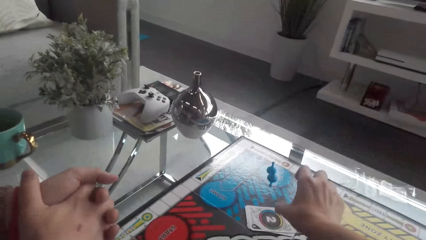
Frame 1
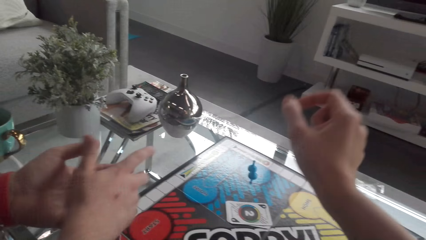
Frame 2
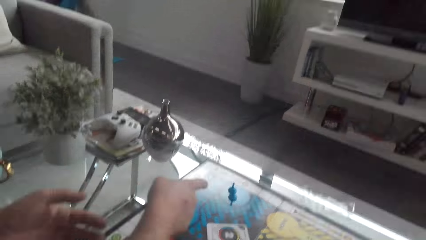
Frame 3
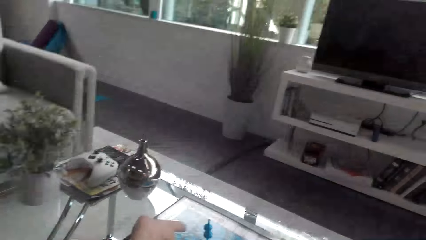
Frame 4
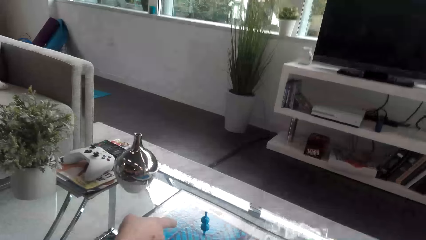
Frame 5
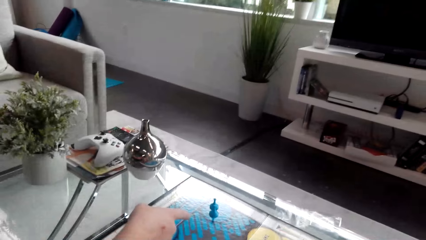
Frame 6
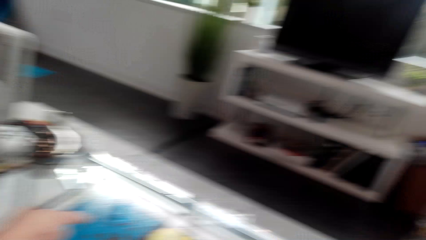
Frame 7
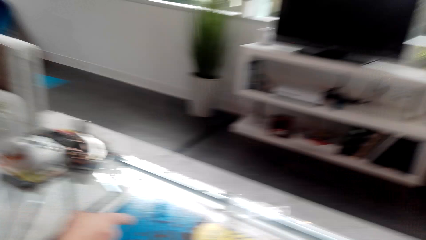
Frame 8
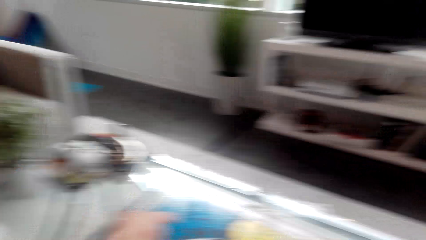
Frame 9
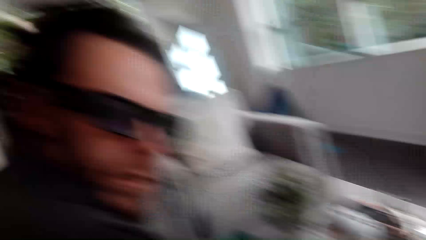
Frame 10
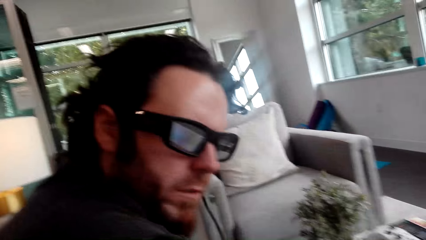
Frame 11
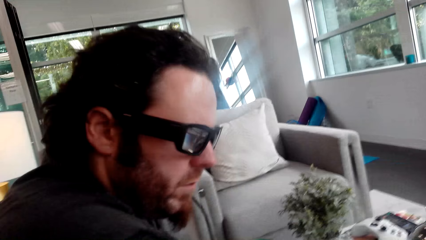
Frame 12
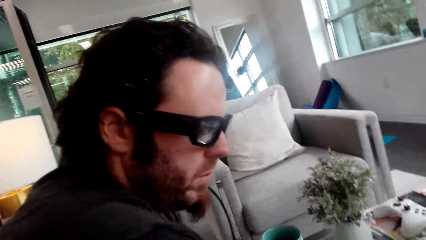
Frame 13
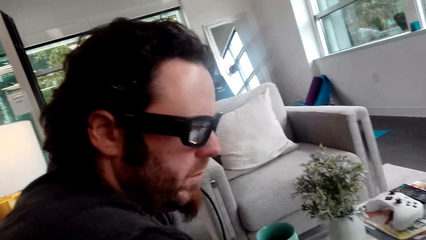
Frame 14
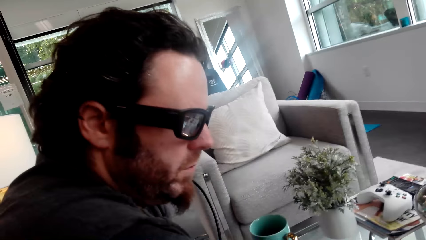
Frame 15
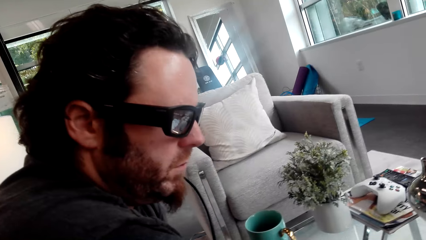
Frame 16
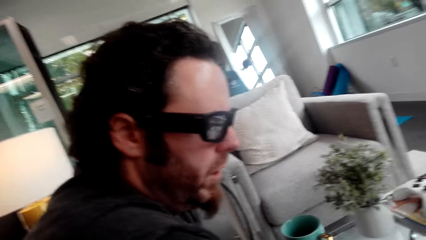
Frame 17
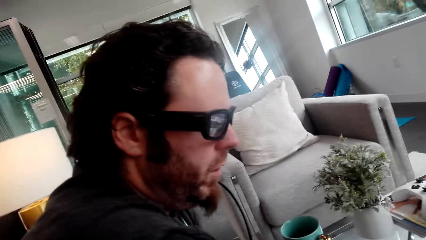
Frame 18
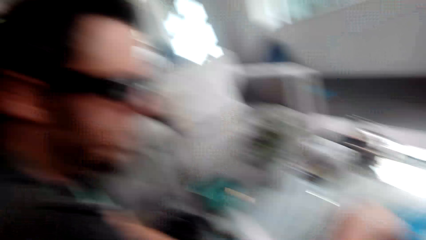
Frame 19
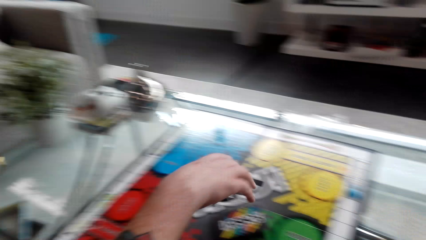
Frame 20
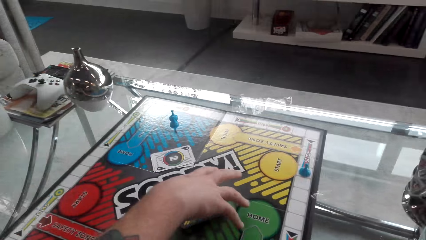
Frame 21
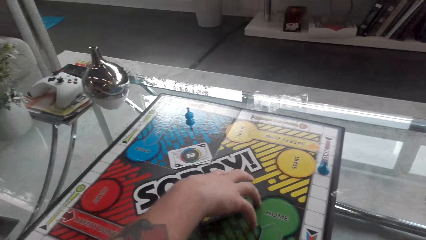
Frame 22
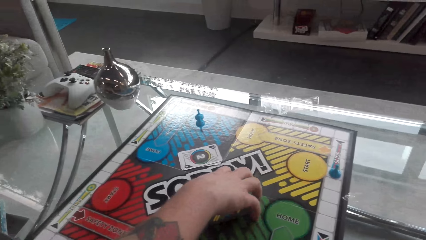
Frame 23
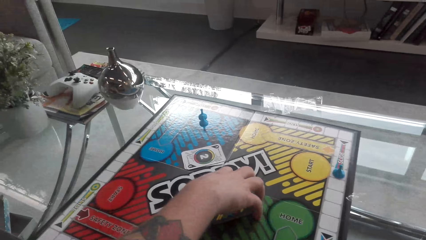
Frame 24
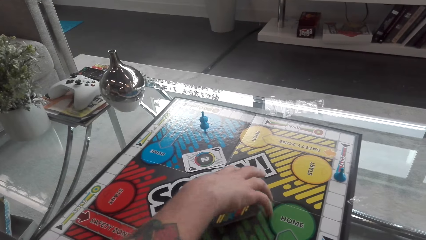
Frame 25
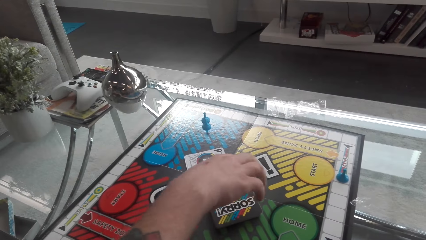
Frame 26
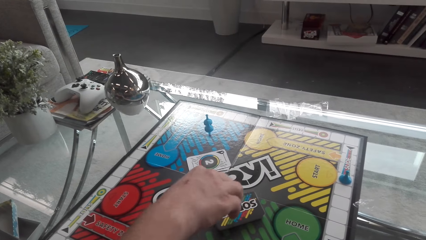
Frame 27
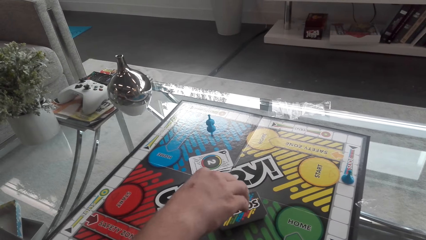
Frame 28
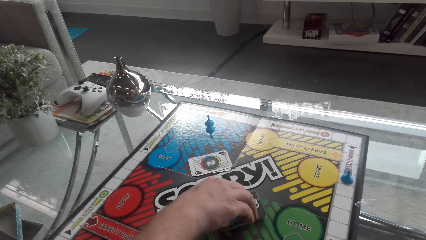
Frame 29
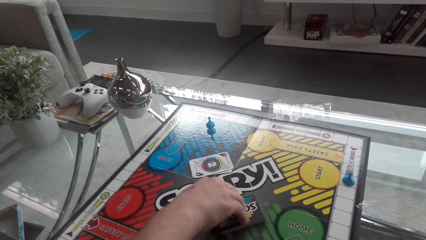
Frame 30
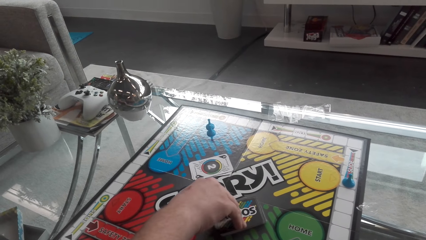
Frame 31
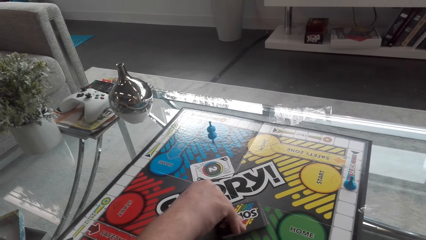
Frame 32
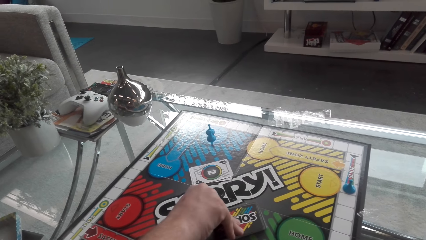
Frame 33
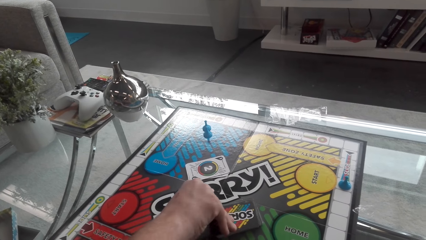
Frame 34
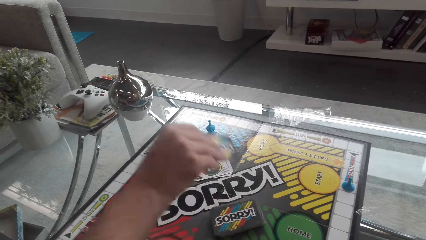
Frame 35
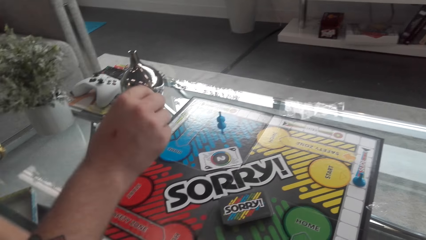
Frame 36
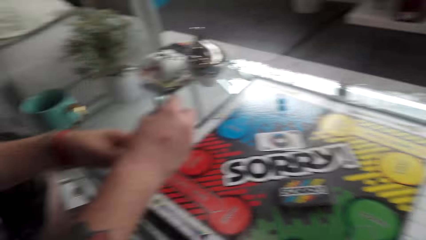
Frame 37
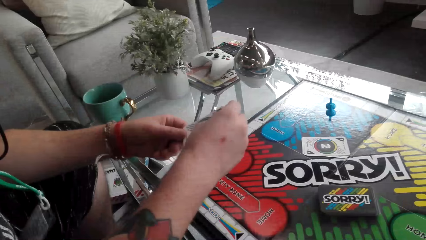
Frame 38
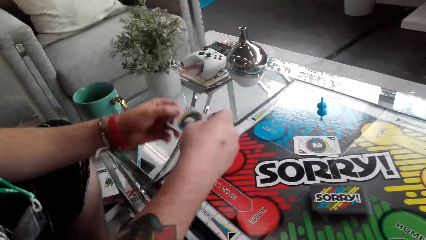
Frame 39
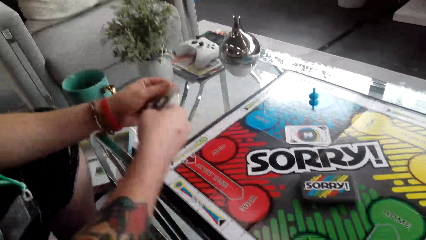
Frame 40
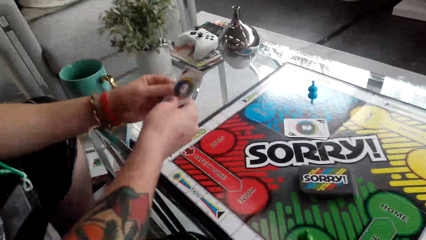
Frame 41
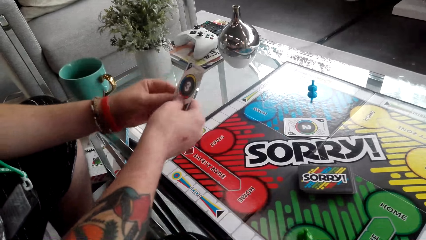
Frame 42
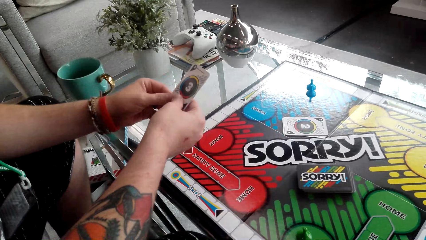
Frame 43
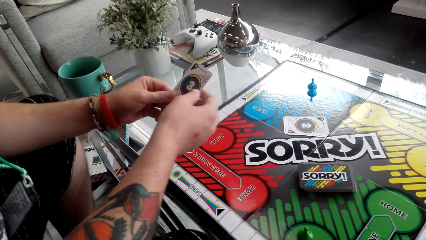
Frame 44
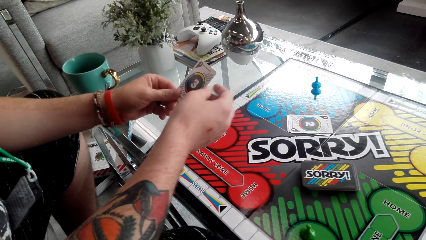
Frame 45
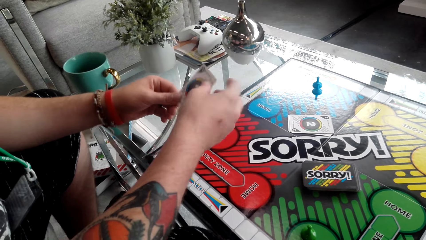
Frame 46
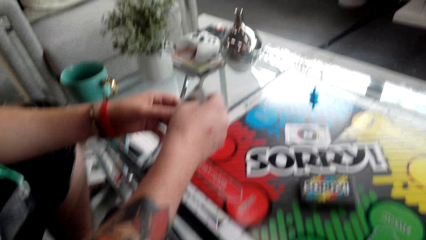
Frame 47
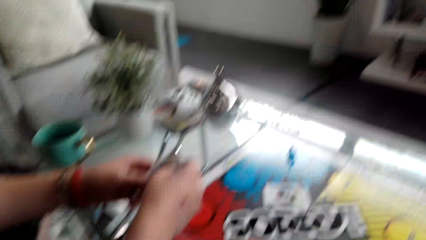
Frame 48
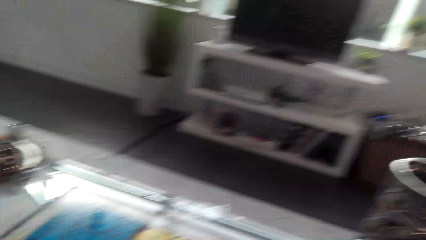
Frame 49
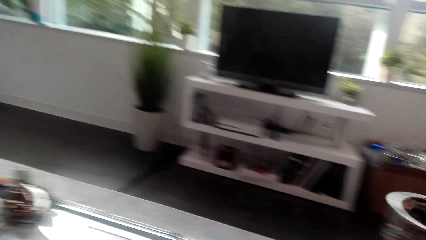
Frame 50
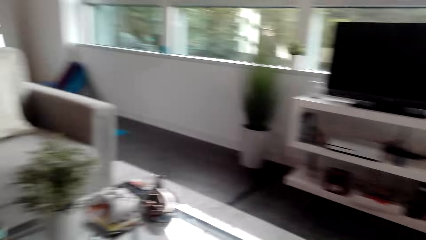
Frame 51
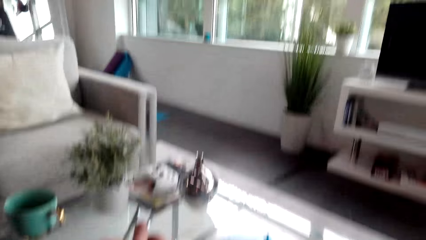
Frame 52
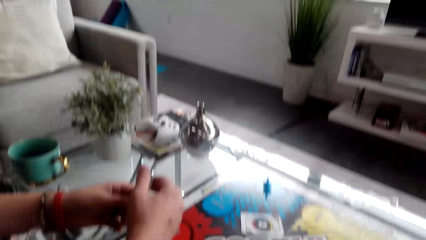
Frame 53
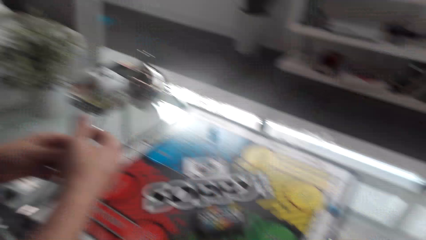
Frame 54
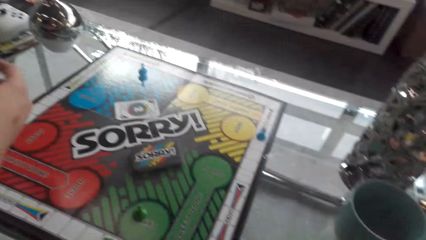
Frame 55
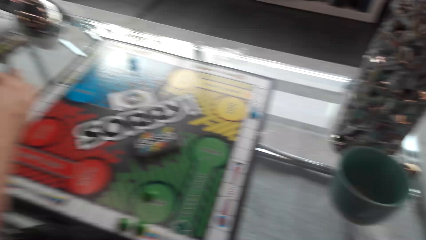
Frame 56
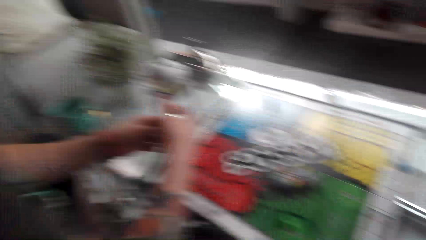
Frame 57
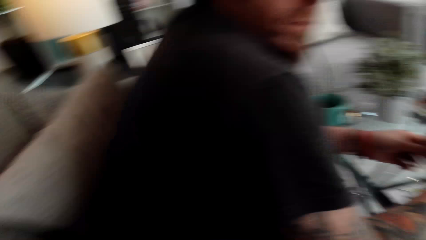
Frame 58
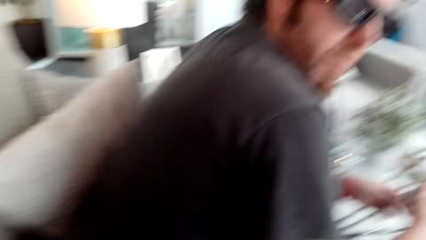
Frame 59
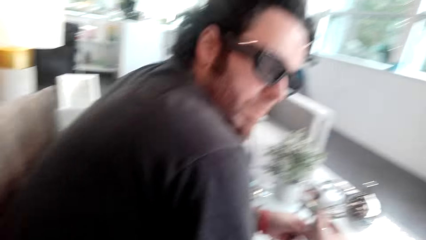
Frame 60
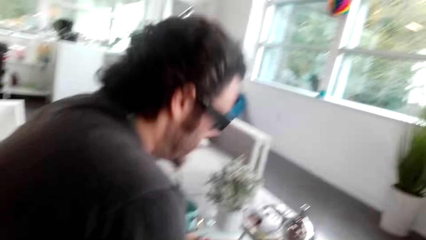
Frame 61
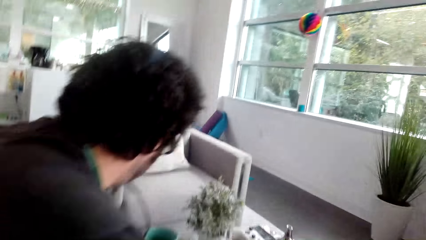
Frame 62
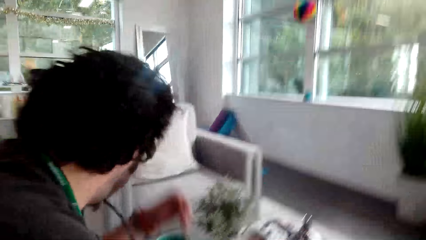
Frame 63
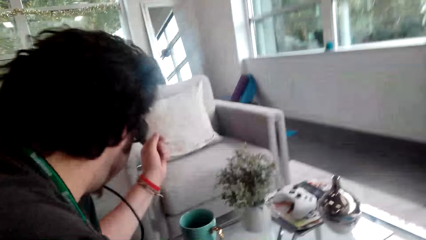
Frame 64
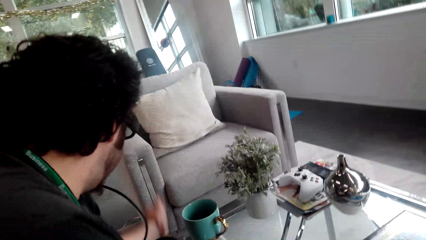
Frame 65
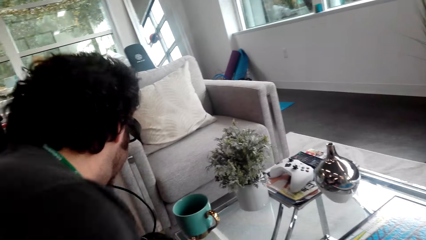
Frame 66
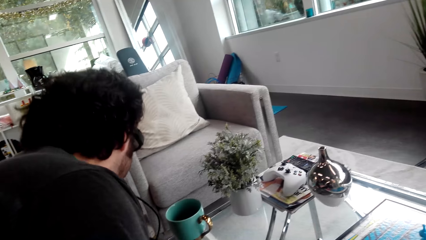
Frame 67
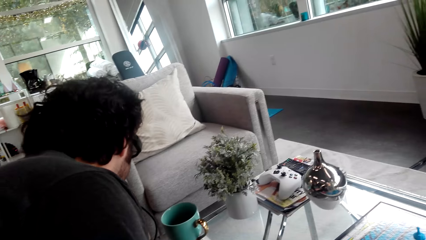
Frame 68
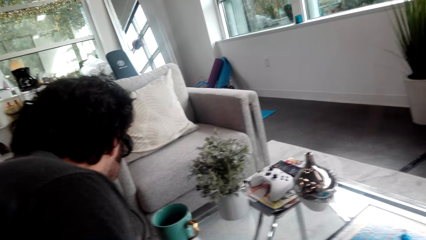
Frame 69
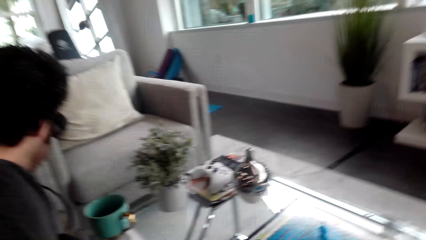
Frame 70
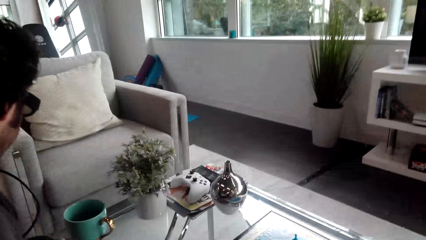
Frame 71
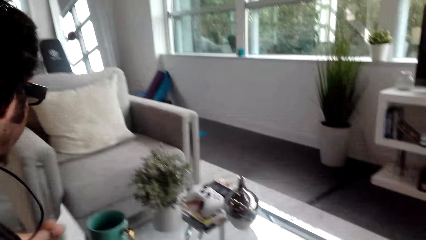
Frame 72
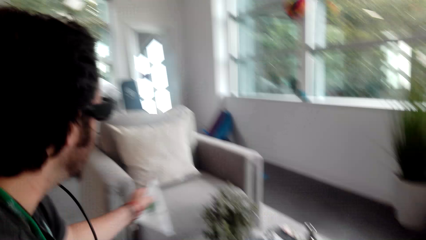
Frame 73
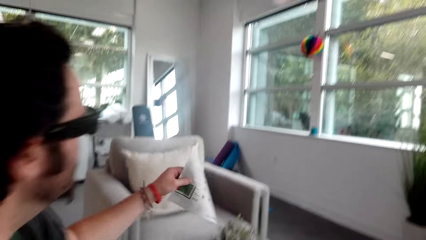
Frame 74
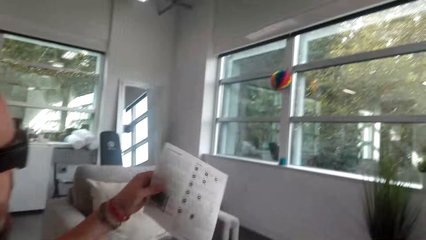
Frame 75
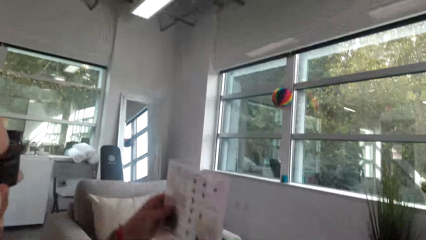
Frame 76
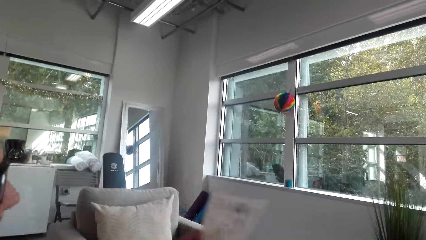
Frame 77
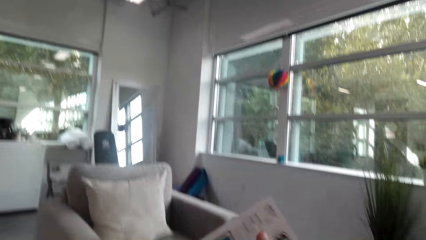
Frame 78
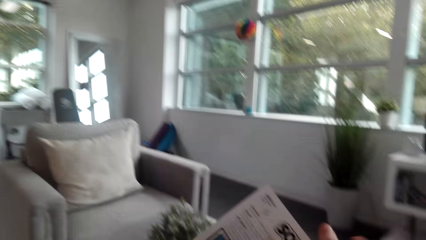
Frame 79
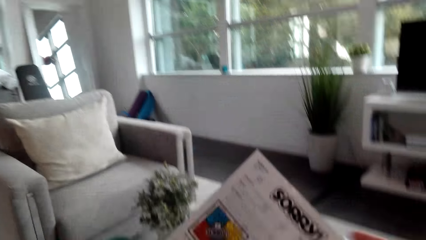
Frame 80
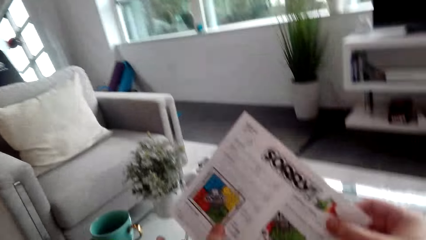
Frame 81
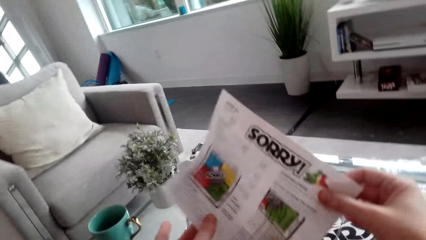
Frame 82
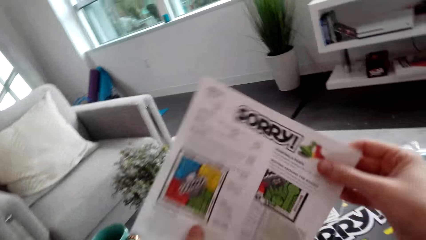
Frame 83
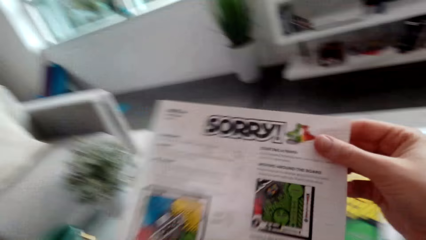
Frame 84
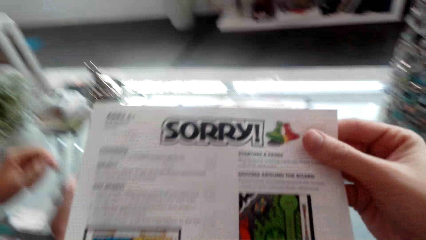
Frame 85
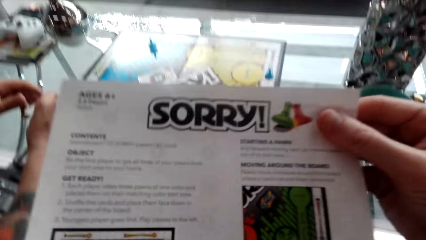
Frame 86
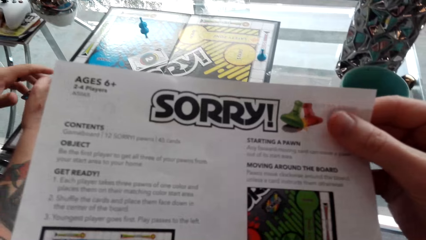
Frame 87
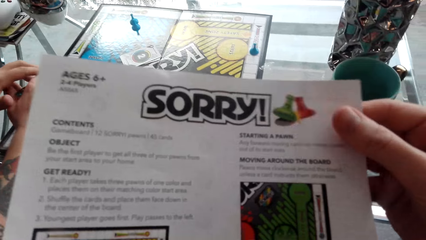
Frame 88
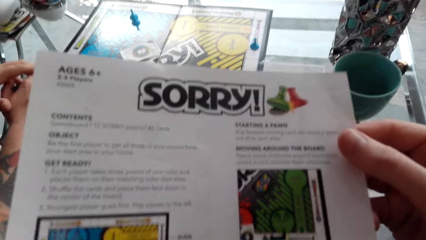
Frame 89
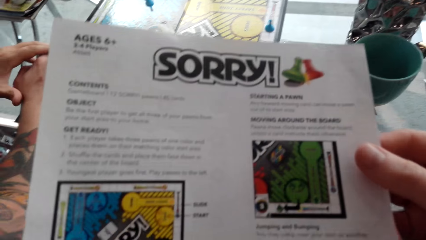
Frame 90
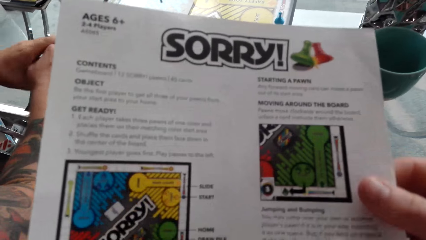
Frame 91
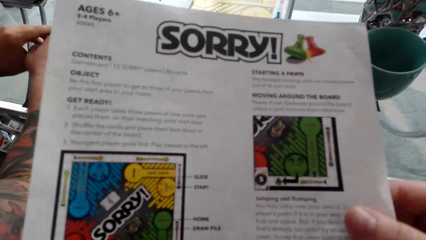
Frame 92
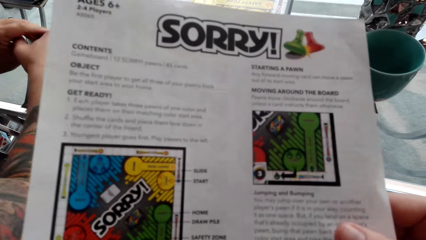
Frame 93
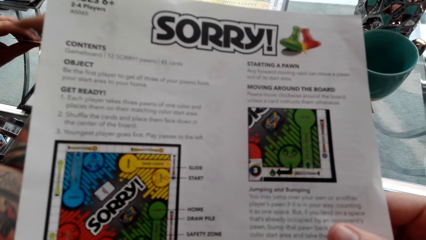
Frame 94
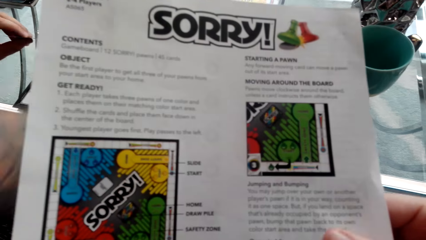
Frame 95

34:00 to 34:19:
The camera wearer converses with a man. The man points at the cards. The camera wearer looks at the man. They converse with the man. The man picks up the cards from the table. The man looks at the cards. The camera wearer converses with the man. They look at the man. They converse with the man. The man picks up the piece of paper. The man gives the camera wearer the piece of paper. The camera wearer picks up the piece of paper from the man.
